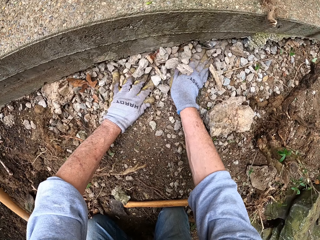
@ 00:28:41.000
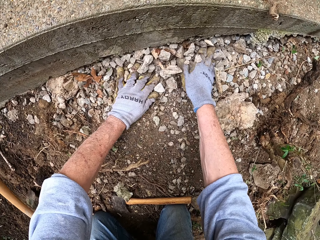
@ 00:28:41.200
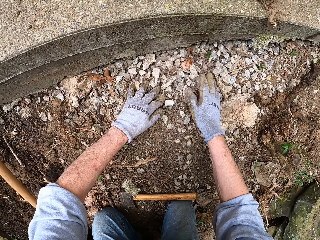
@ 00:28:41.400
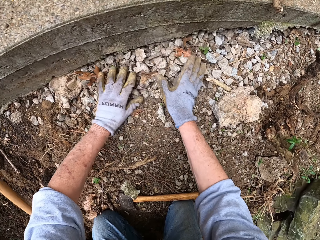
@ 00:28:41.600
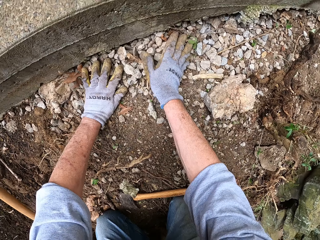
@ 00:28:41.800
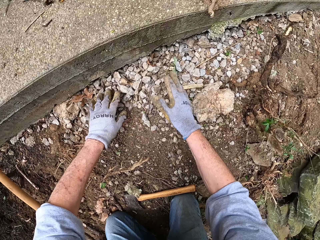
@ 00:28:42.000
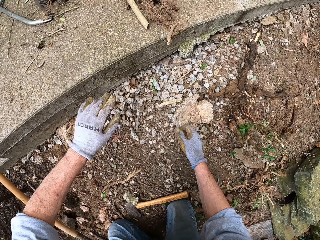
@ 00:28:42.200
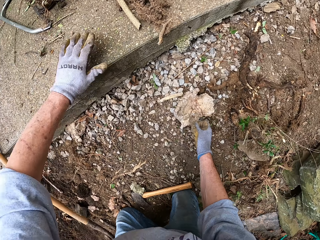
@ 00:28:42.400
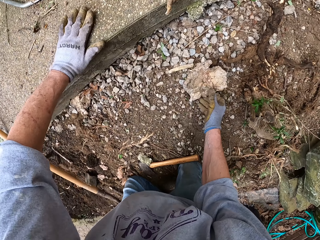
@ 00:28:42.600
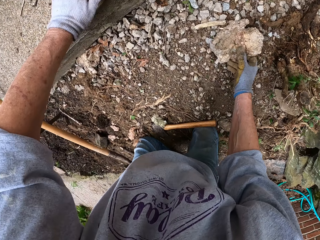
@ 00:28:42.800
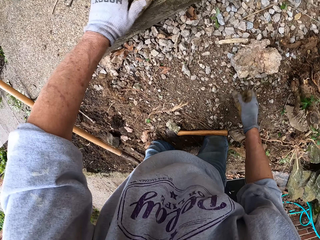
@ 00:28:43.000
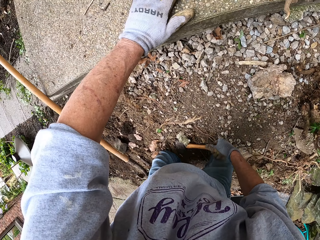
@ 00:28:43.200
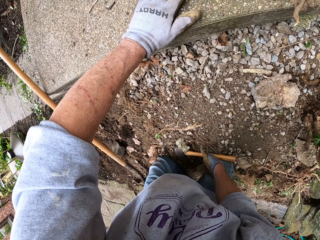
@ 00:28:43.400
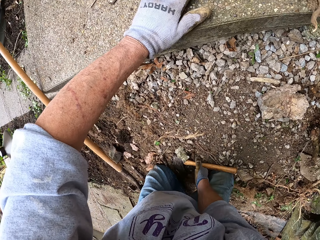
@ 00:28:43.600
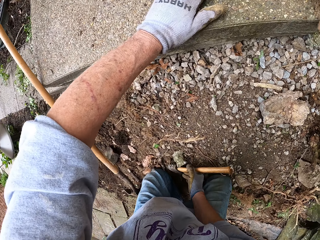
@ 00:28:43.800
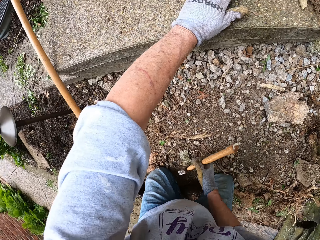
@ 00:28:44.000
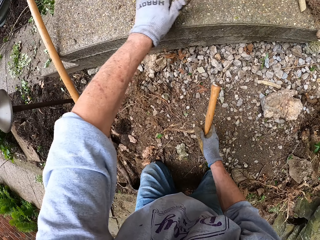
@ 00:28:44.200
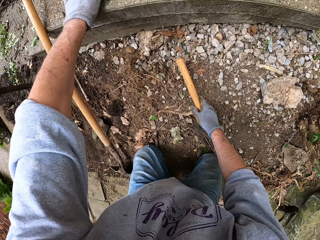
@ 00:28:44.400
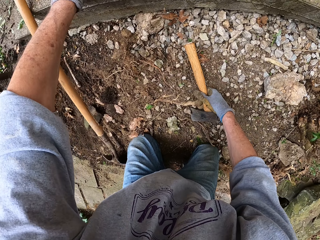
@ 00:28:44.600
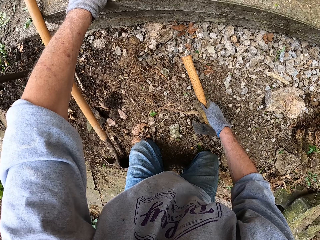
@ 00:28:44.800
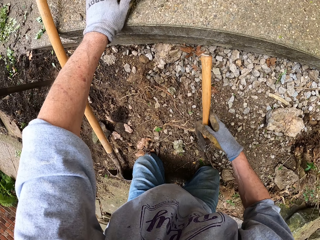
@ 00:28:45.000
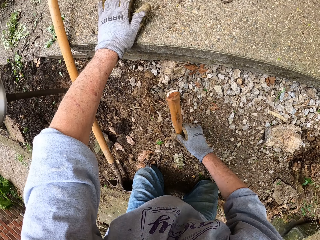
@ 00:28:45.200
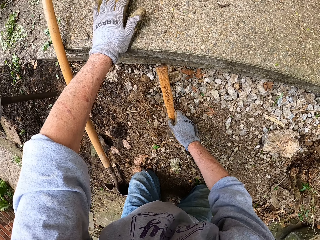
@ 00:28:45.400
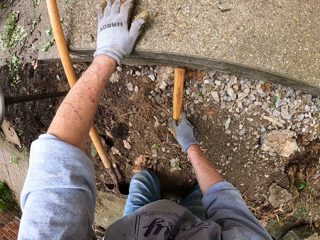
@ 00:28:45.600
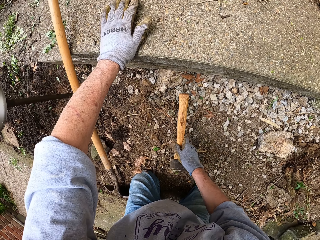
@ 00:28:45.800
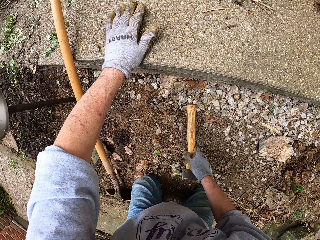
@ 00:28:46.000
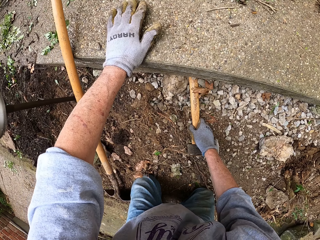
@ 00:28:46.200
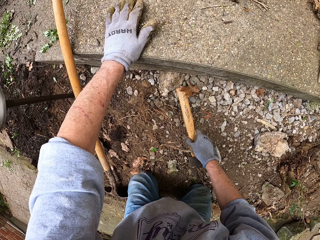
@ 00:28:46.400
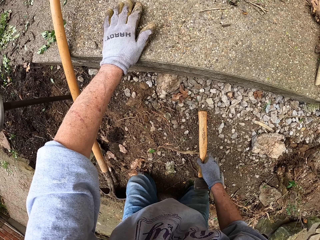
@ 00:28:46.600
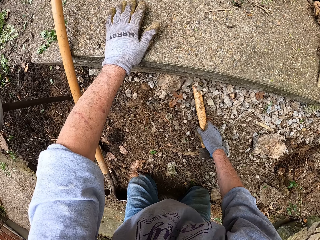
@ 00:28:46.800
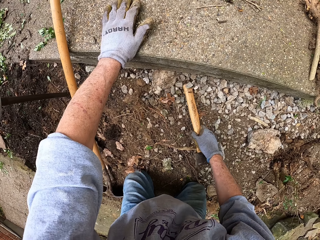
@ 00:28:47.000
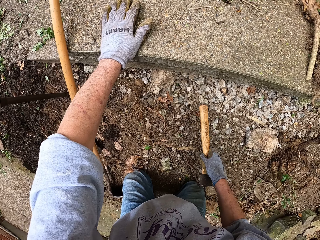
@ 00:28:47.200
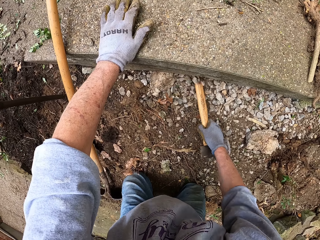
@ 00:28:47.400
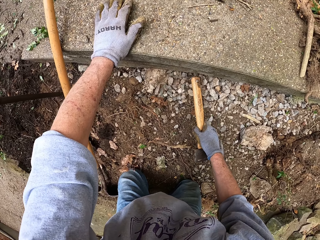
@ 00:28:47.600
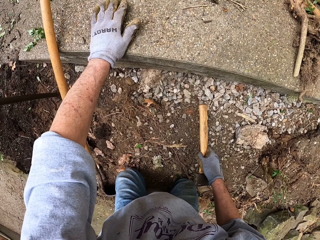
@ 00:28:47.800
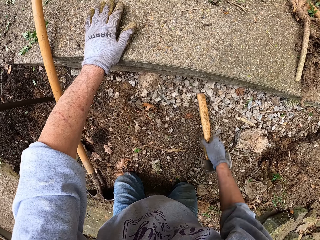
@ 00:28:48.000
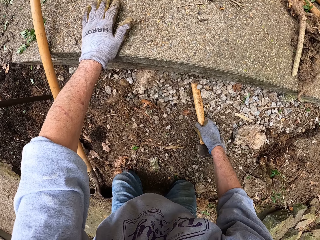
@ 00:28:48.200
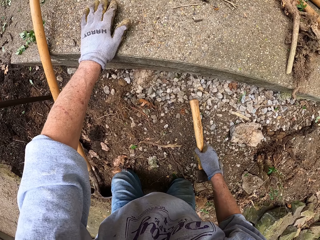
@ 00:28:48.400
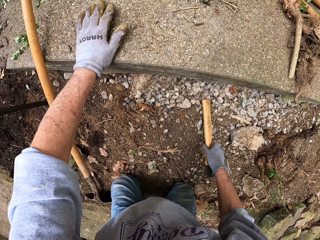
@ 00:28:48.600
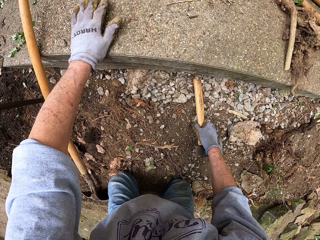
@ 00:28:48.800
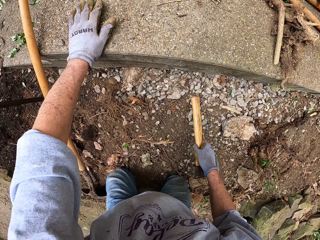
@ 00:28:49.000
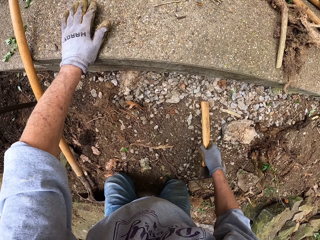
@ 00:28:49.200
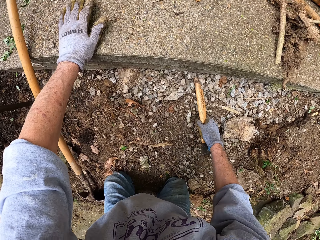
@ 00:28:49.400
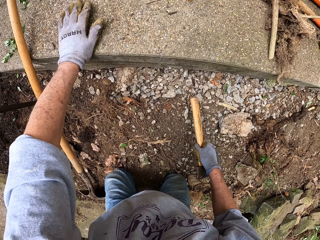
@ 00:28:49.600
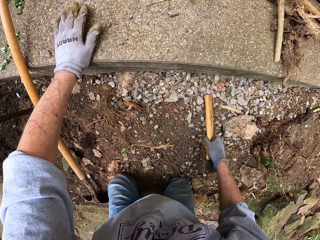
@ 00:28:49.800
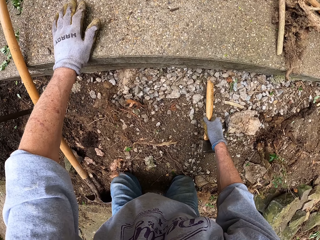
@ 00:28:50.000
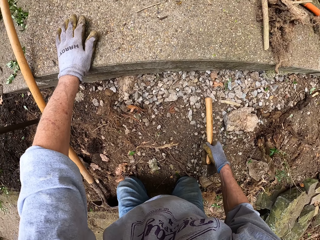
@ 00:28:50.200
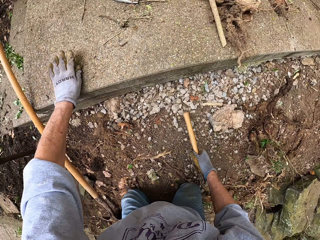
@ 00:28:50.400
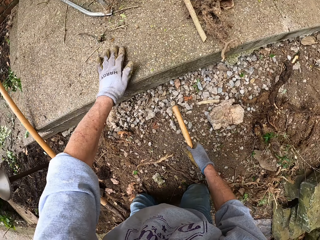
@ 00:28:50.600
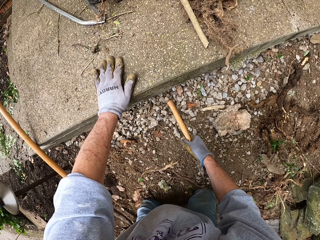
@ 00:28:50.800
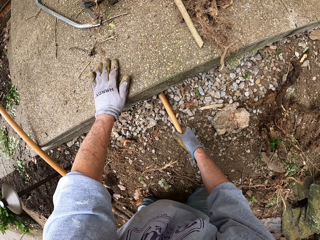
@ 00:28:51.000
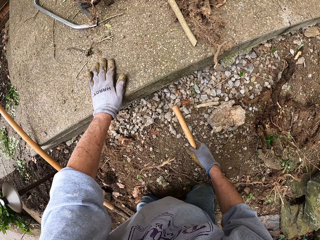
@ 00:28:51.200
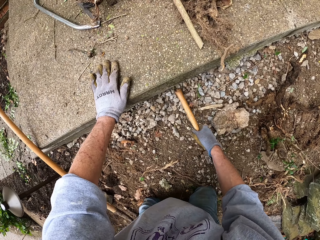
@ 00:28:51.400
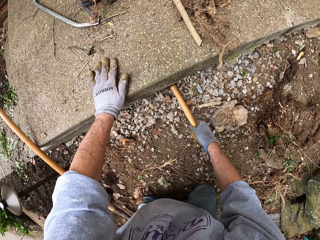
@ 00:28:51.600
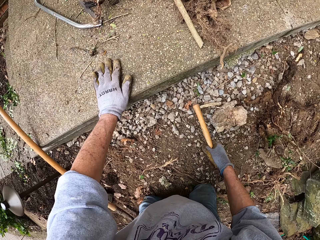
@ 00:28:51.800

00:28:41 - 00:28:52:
The camera wearer pushes small stones into the hole with his hands. He picks up the axe from the ground with his right hand. He pushes small stones into the hole with his right hand, using the axe.

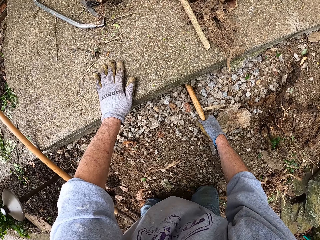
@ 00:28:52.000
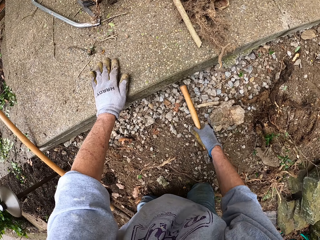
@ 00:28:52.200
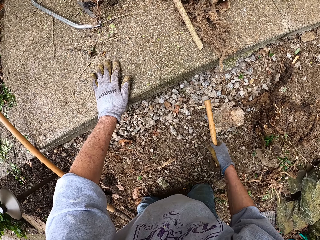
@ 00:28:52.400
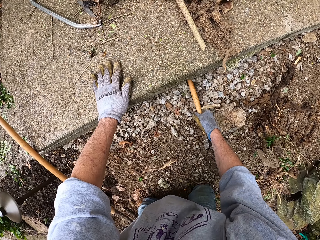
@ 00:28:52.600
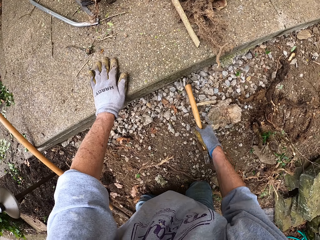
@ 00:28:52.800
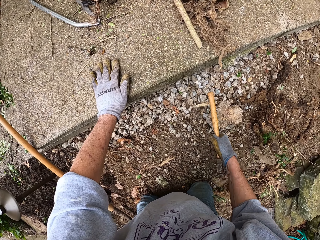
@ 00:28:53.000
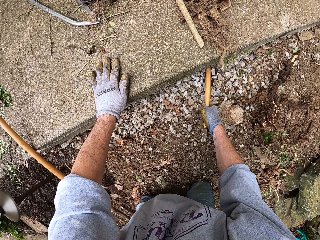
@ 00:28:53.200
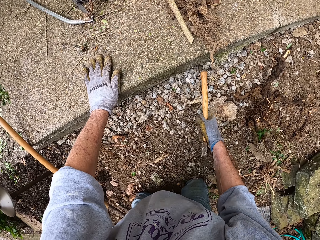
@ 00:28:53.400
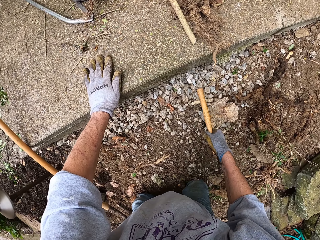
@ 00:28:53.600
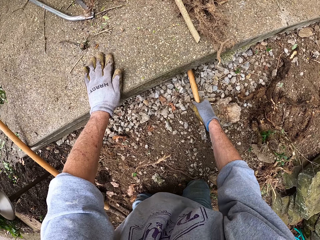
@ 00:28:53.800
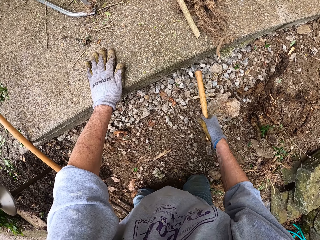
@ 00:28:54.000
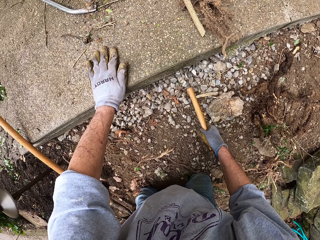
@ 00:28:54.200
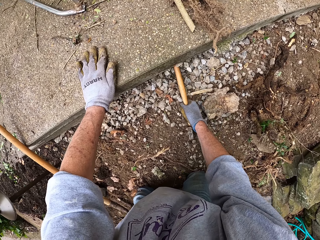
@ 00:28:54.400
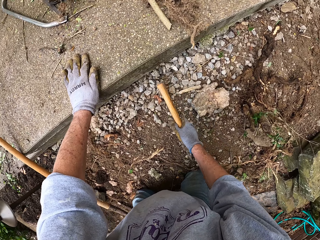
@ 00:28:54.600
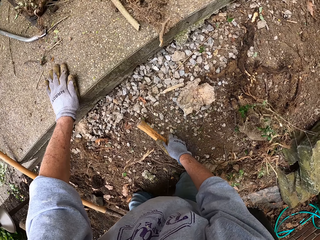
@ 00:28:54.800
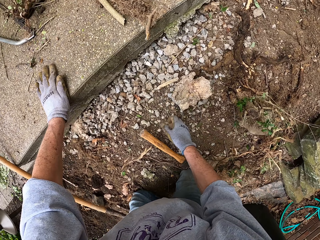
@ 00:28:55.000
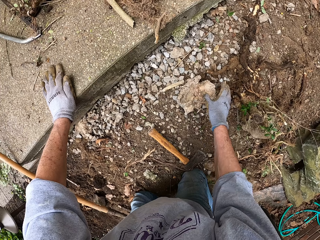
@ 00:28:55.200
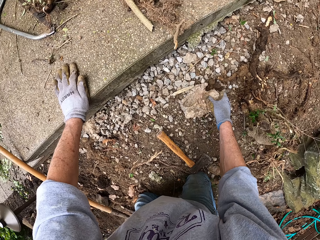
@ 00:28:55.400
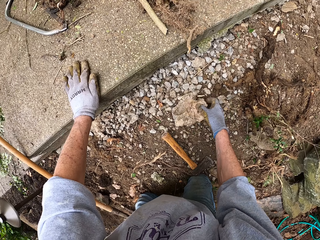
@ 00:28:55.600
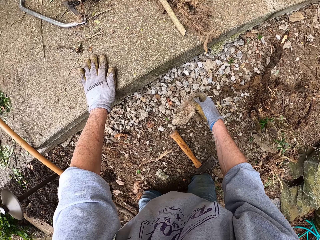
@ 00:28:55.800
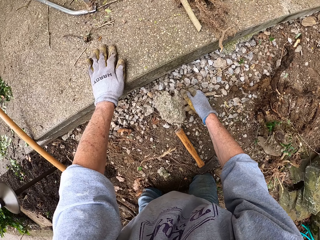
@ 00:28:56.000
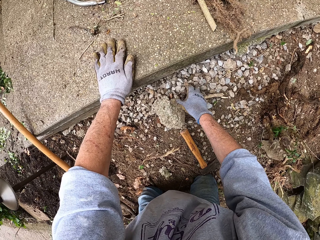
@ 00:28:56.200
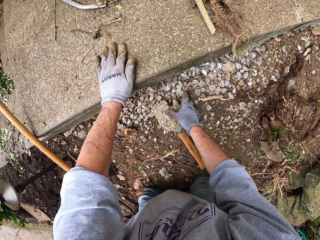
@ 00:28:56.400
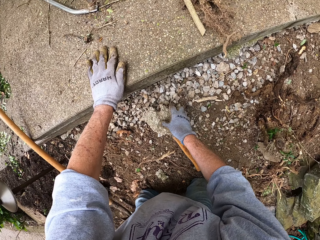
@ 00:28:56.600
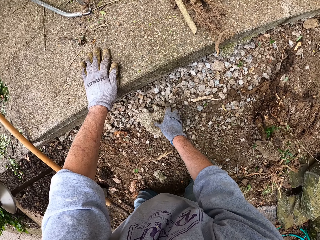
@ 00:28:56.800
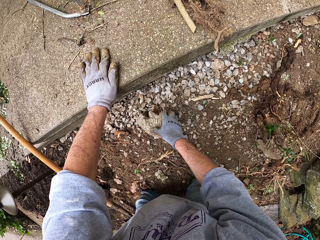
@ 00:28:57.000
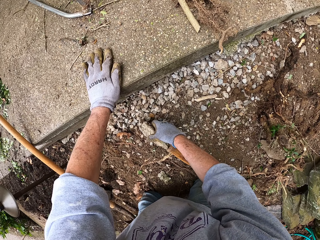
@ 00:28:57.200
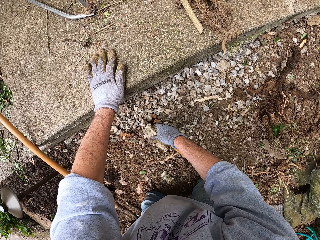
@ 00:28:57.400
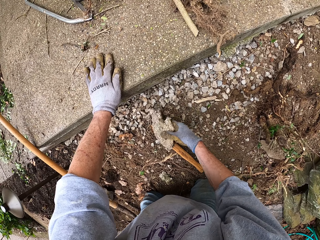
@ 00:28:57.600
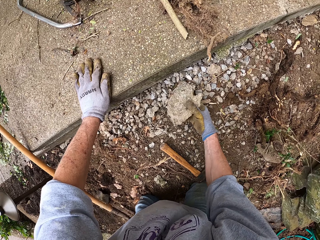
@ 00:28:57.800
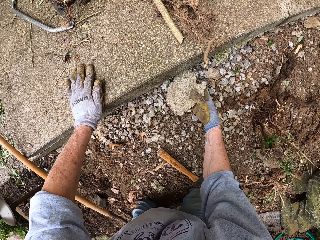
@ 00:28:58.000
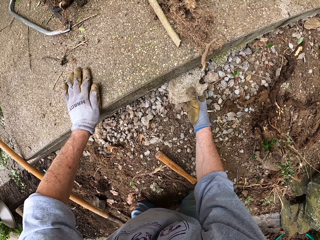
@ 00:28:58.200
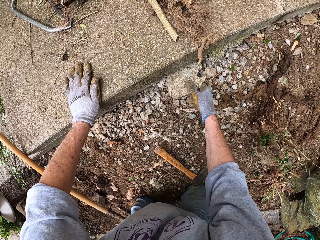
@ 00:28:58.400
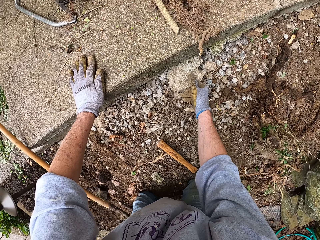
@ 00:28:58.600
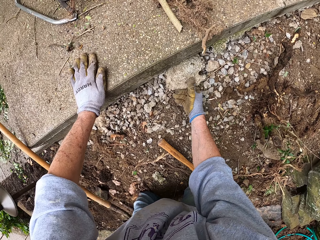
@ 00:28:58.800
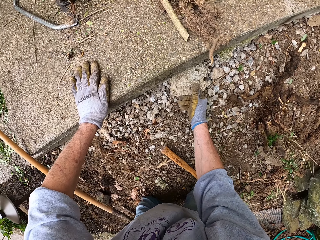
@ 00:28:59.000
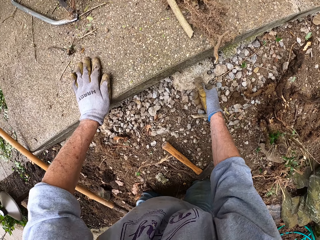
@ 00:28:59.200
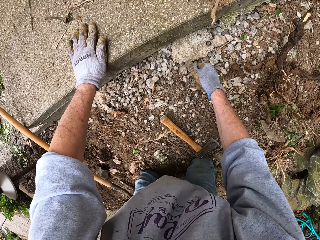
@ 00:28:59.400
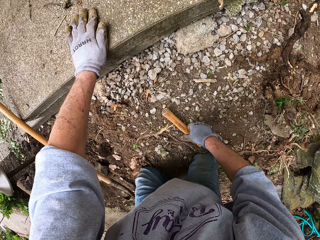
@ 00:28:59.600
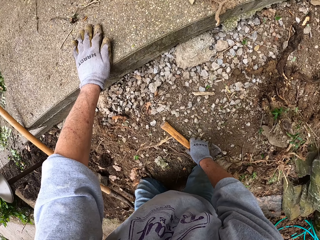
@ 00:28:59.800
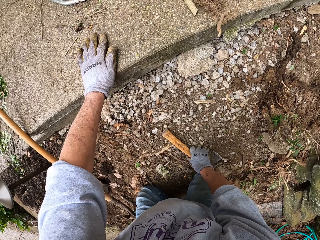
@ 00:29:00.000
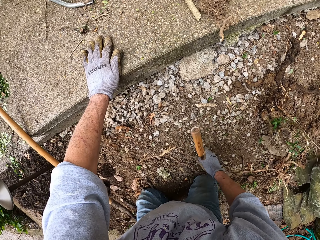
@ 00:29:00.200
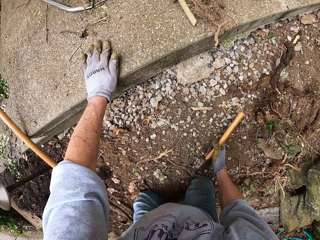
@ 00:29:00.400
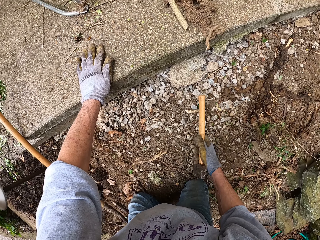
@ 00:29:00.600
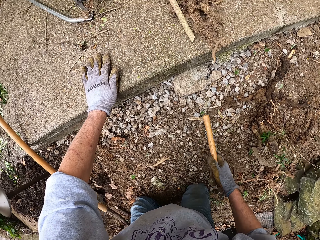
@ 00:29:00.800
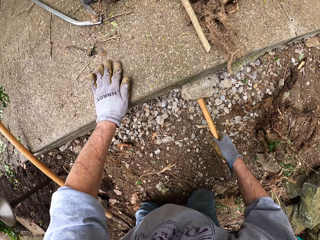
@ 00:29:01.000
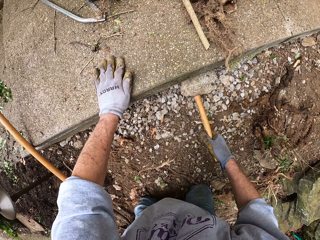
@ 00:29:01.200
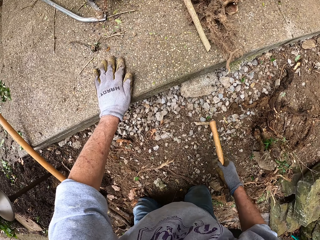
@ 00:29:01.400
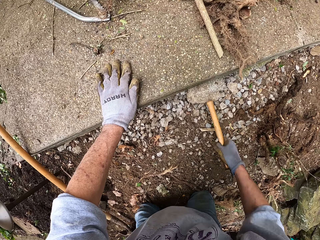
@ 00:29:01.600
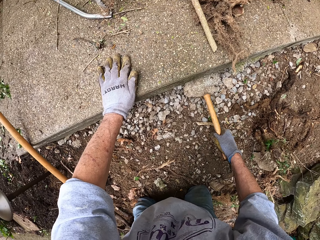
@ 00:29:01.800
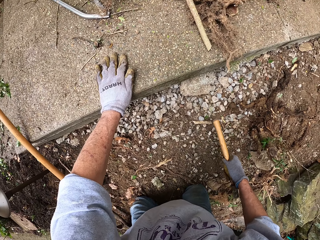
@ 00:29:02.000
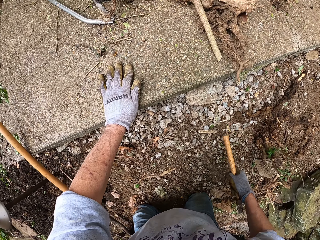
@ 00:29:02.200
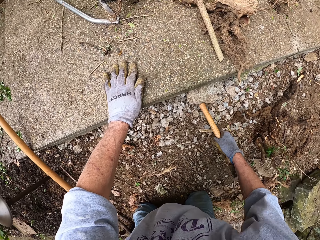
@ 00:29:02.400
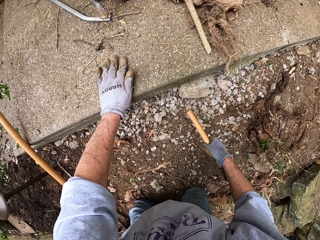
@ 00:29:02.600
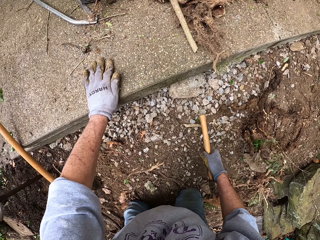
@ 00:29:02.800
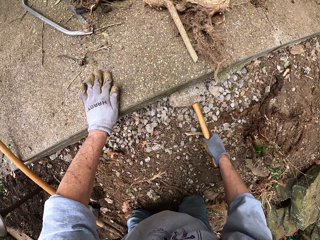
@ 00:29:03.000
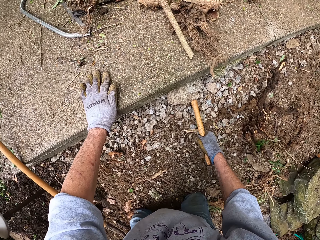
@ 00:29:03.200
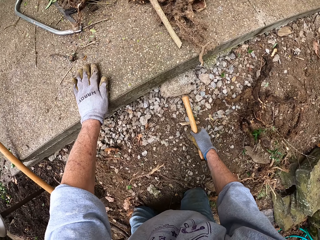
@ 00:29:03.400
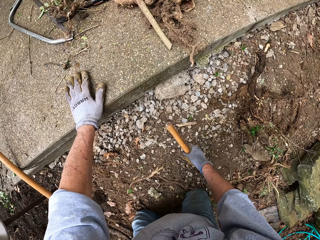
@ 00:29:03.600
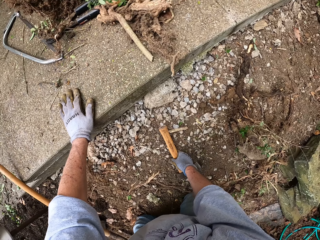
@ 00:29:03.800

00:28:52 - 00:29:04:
The camera wearer drops an axe on the ground. He picks up the stone from the ground with his right hand. He fixes the big stone into the hole under the footpath with his right hand. He picks up the axe from the ground. He hits the big stone with the axe in his right hand. He pushes a stone under the footpath using the axe.
